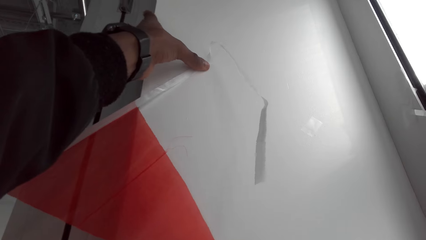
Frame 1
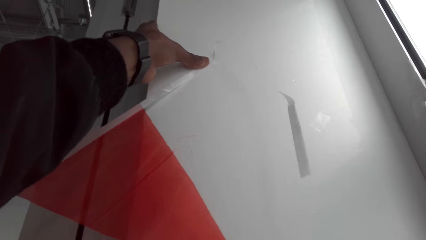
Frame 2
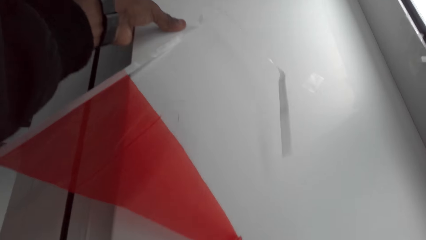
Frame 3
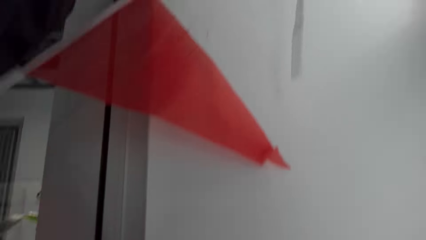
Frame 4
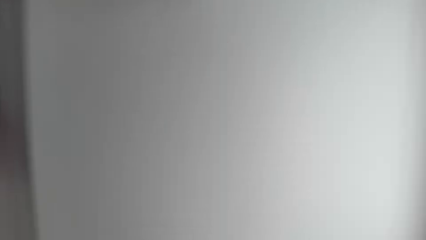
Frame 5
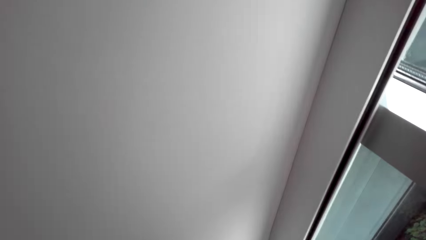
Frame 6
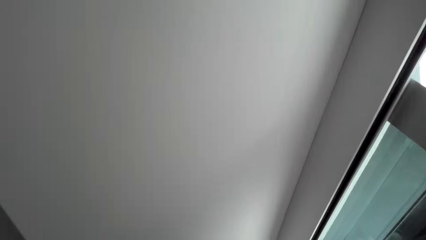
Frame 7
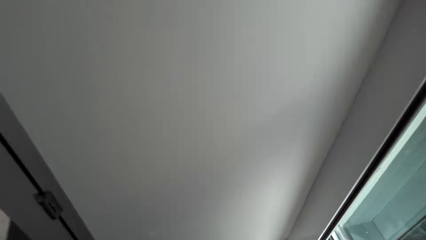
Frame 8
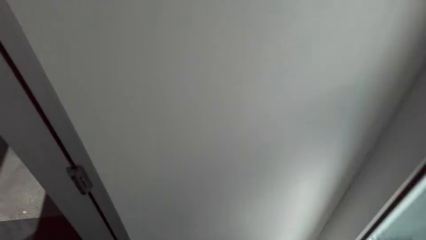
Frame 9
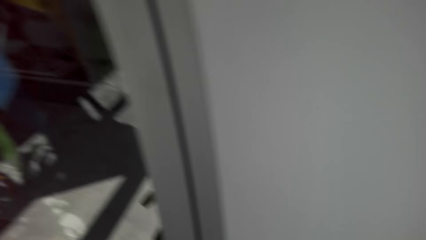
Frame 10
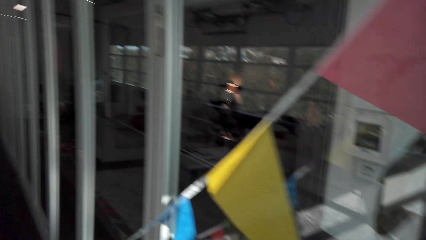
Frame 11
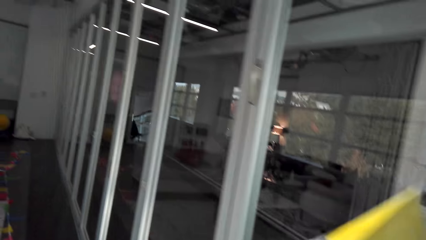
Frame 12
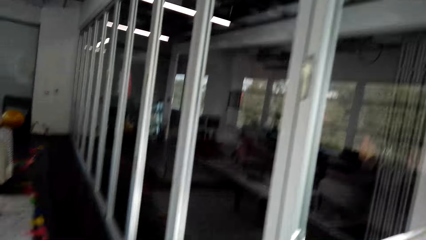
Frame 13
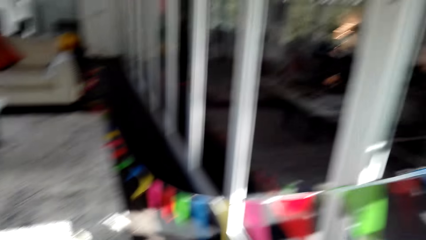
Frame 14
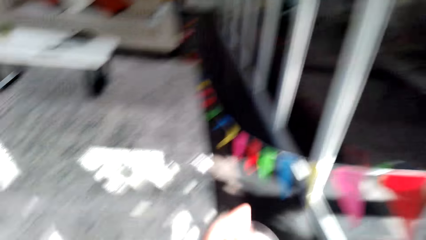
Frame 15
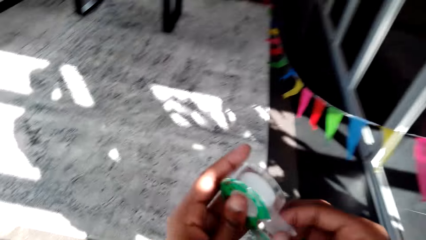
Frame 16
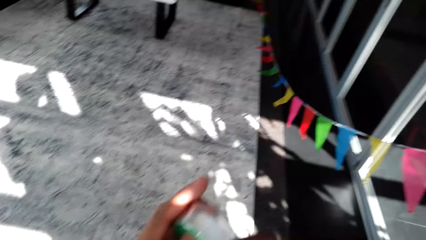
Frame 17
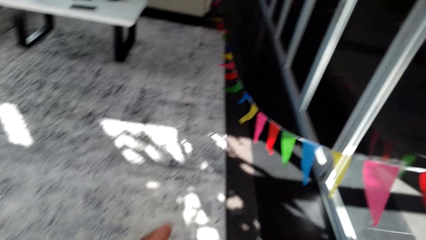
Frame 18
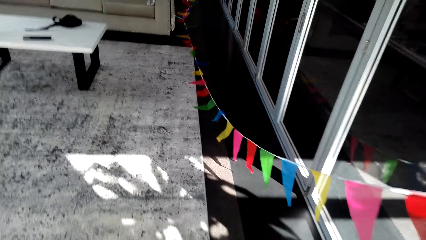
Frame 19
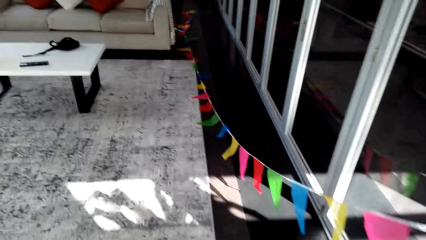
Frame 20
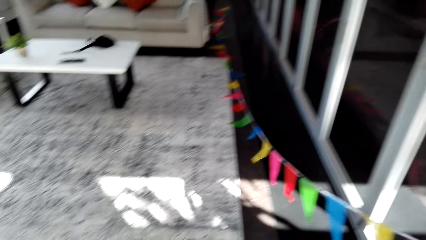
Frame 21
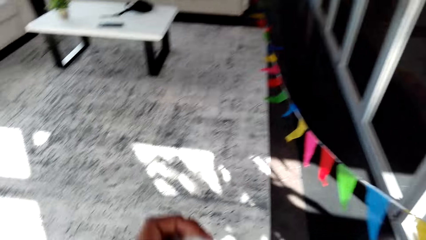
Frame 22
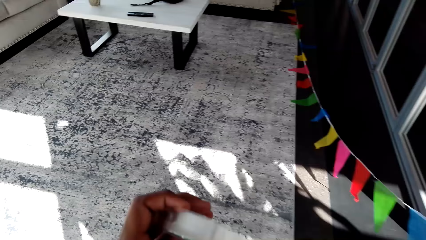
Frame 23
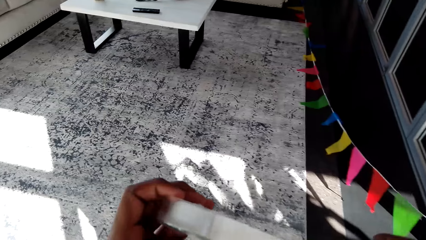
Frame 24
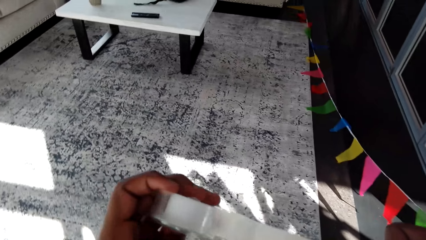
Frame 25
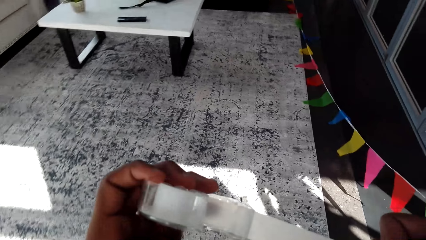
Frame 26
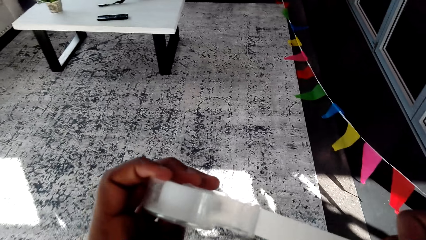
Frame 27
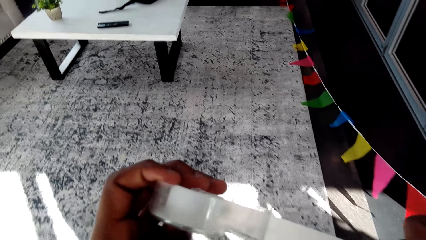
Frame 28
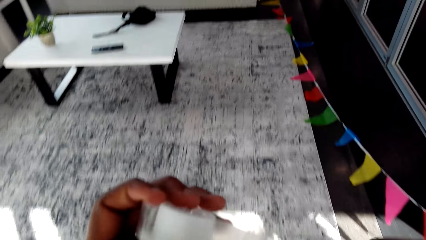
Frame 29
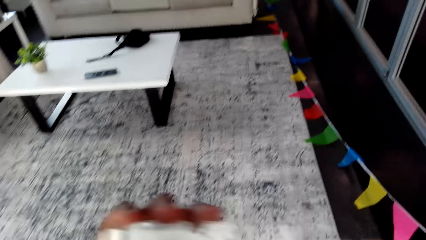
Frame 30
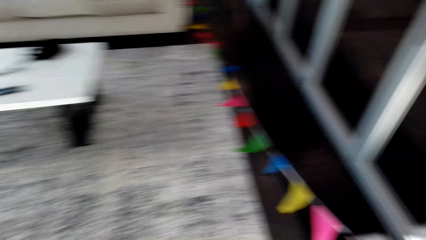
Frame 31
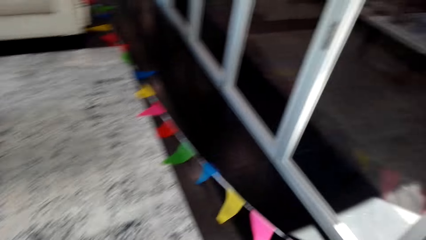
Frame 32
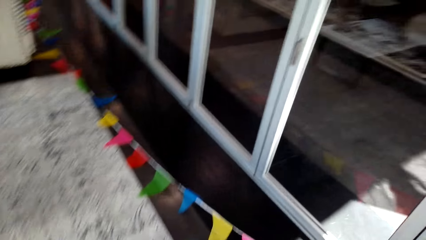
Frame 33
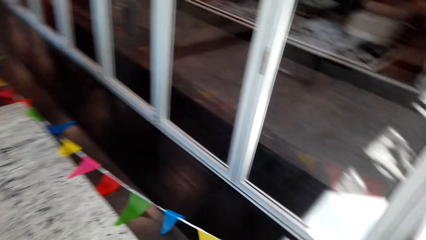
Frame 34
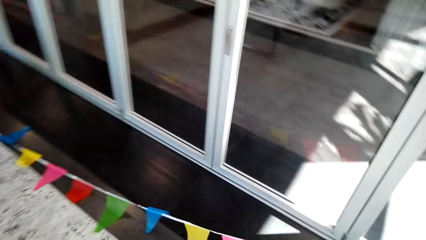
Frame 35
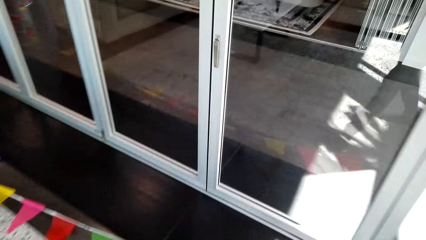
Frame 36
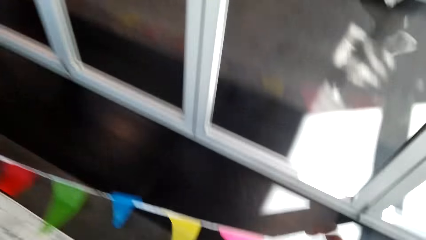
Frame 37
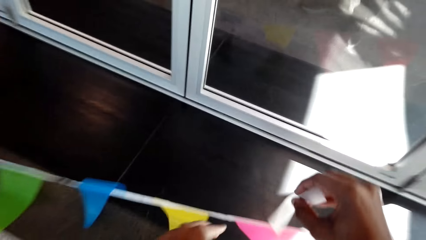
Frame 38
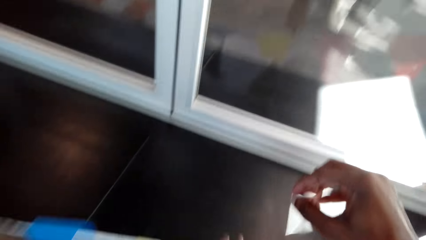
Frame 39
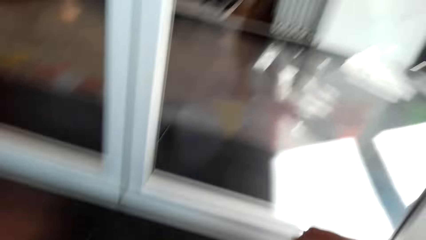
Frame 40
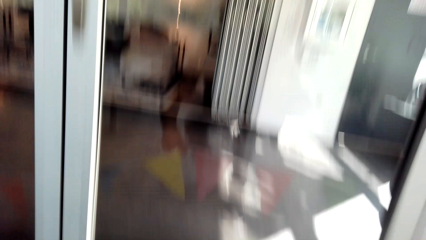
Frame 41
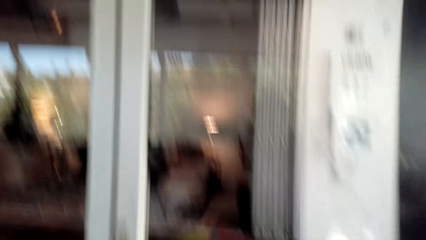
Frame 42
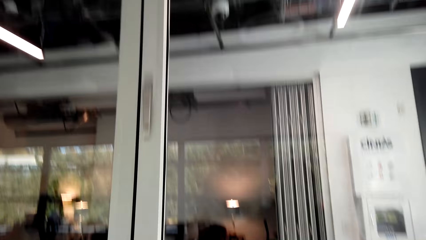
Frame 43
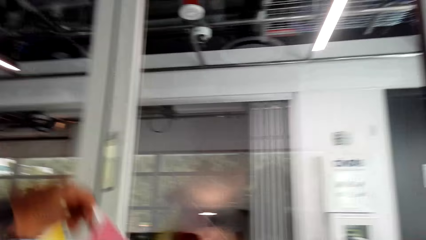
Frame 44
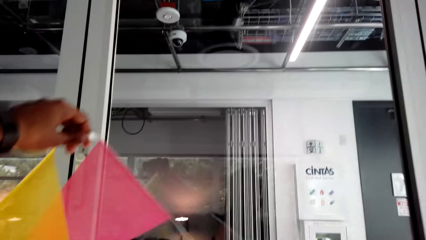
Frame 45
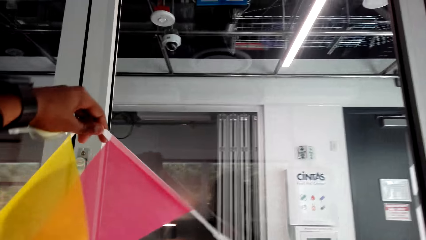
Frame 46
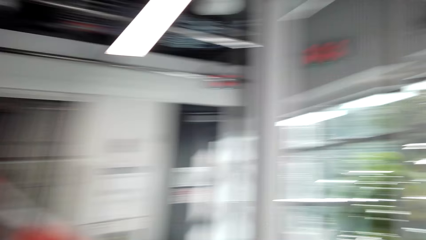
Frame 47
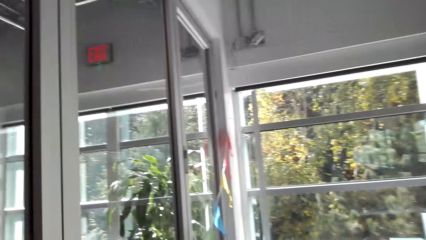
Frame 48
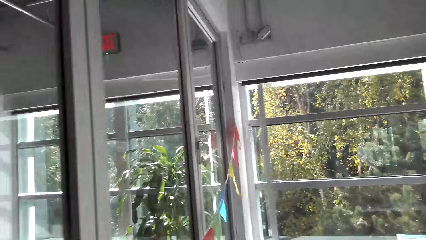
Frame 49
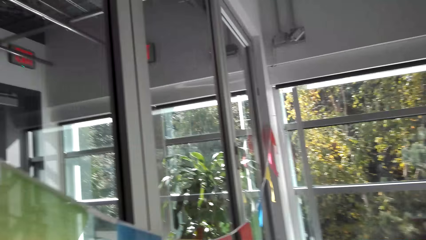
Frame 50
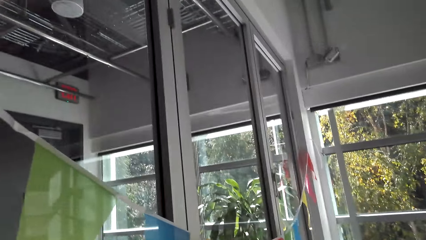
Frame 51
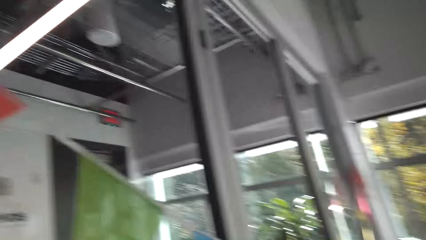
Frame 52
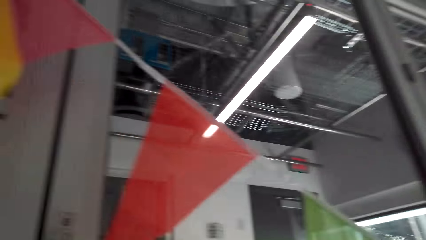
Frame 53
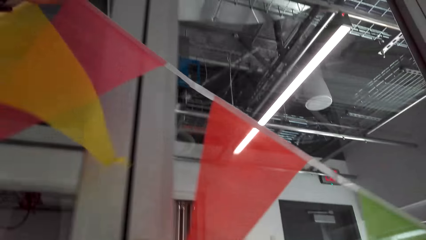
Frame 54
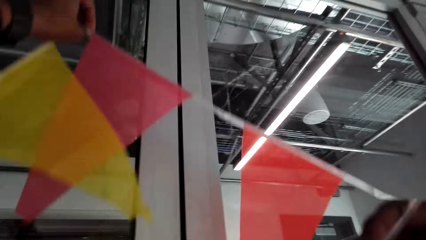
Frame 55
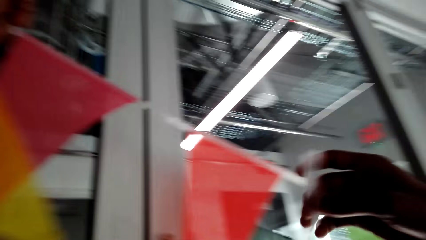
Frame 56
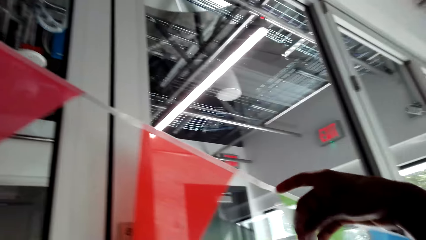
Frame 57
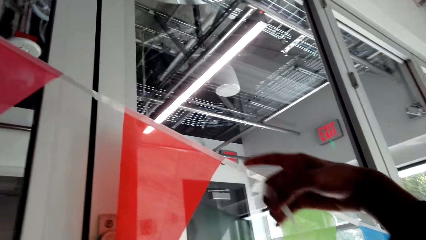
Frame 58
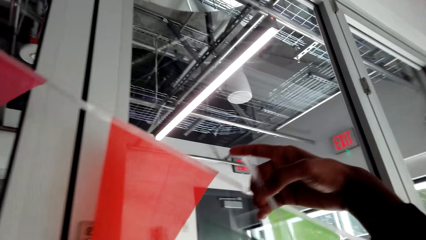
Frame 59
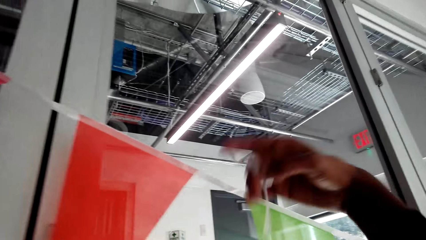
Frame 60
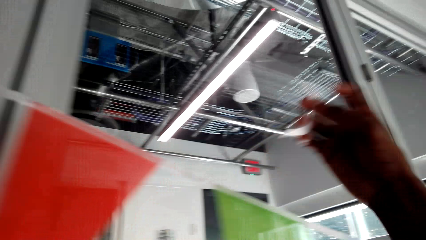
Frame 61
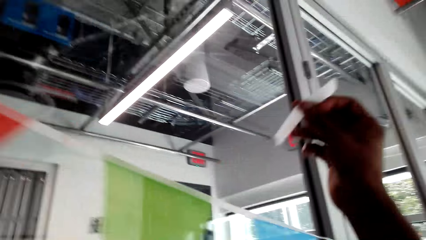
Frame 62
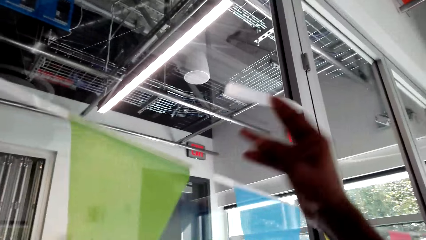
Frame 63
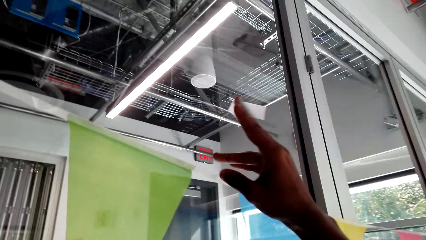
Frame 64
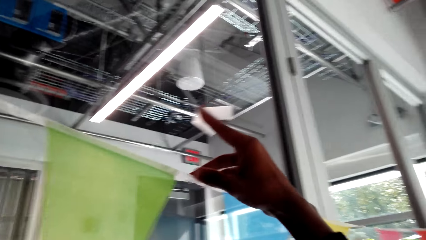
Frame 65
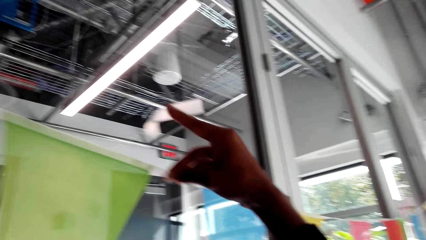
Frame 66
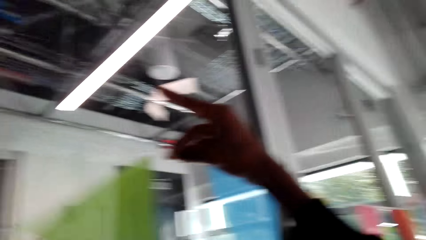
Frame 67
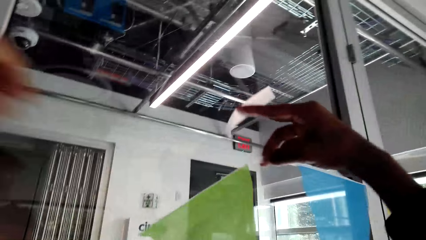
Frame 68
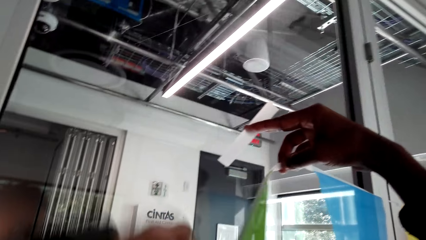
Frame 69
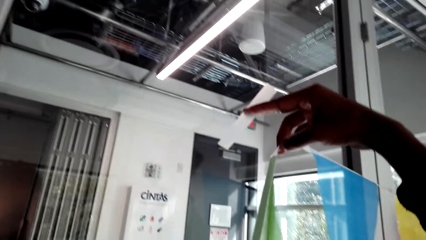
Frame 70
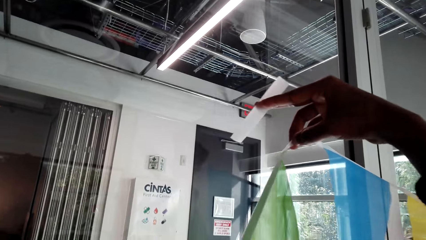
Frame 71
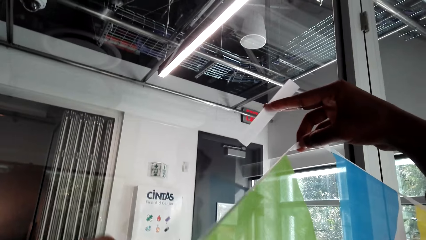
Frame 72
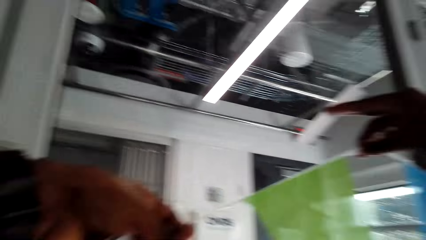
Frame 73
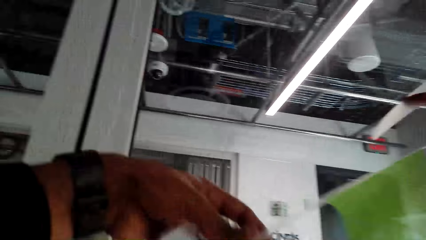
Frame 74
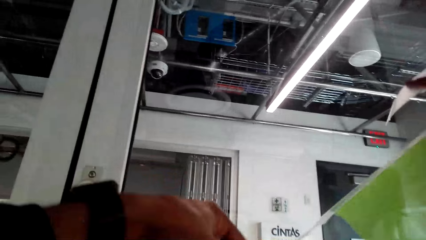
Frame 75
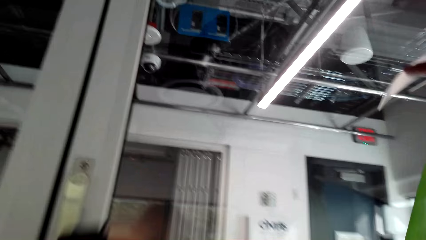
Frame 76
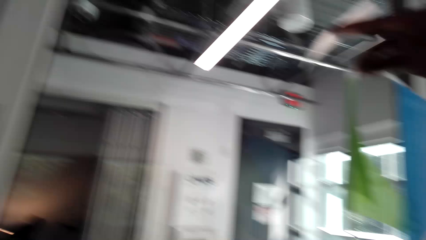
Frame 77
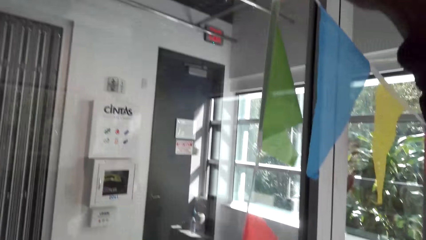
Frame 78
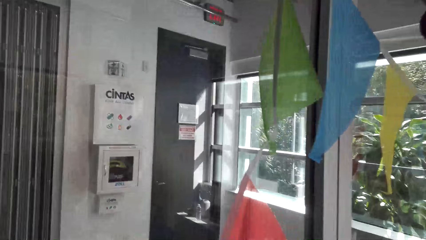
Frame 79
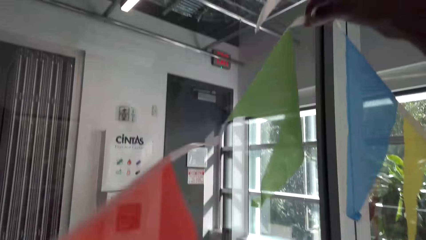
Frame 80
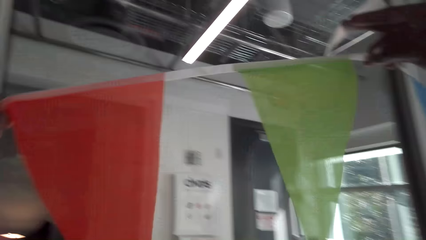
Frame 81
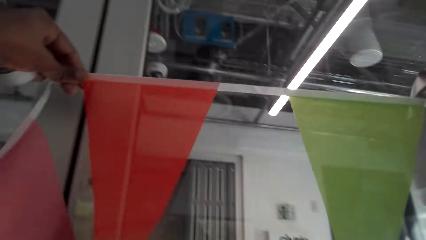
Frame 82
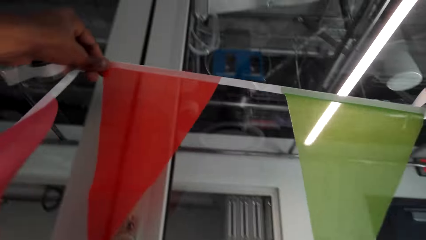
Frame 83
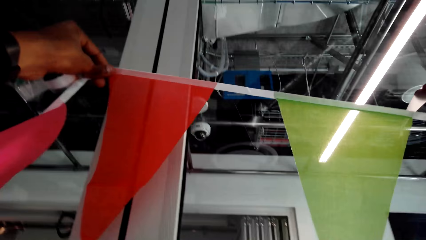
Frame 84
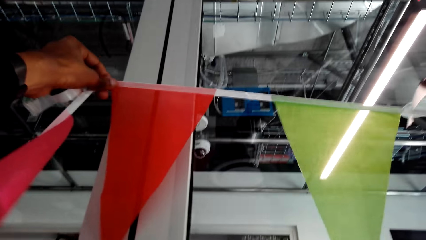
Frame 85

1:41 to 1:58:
The camera wearer cuts the sellotape. They pull the sellotape. They lift the decoration up. They stick the decorations on the wall with the sellotape.
